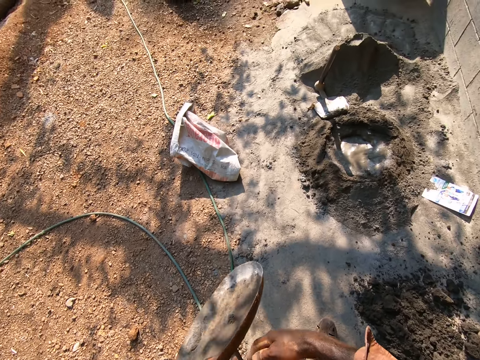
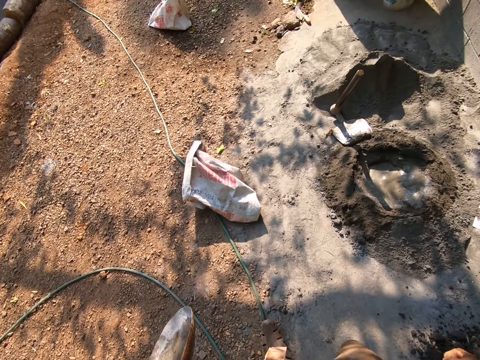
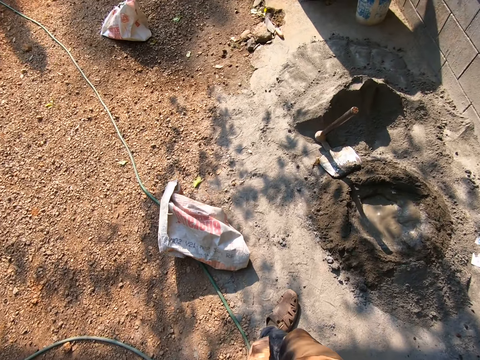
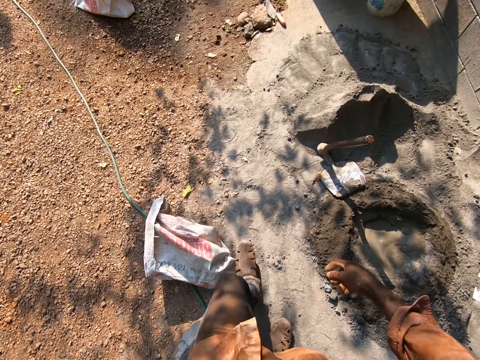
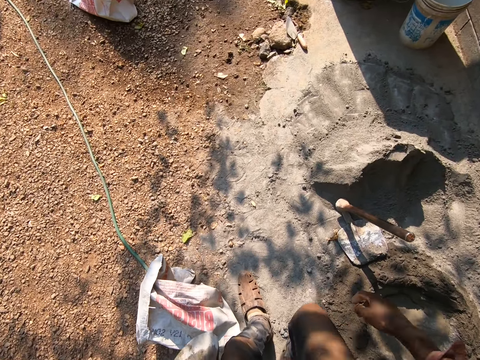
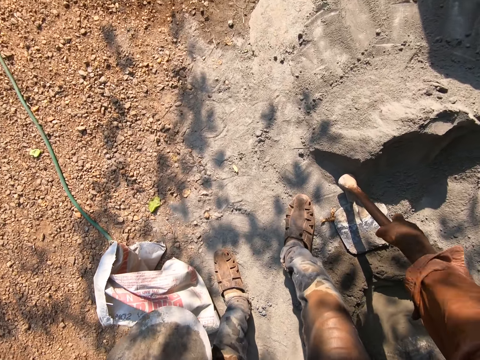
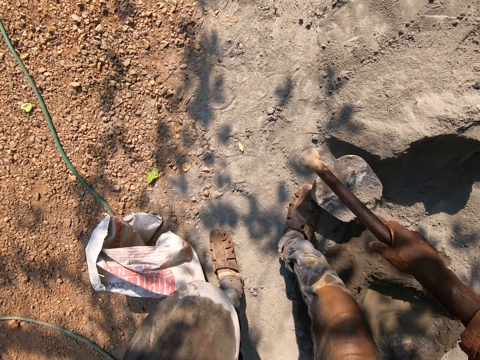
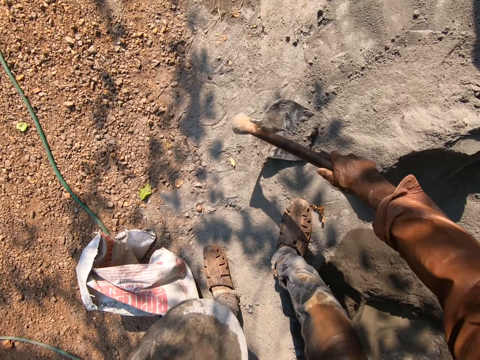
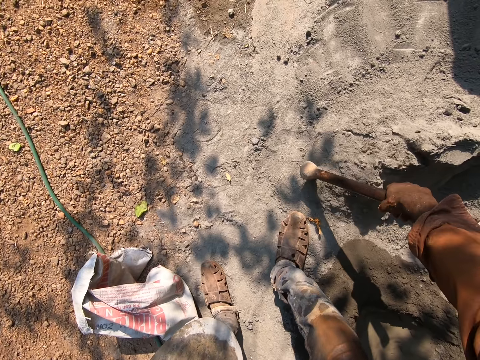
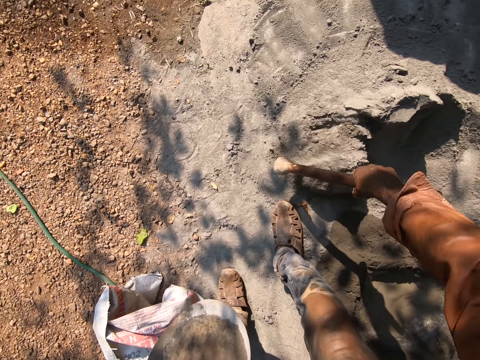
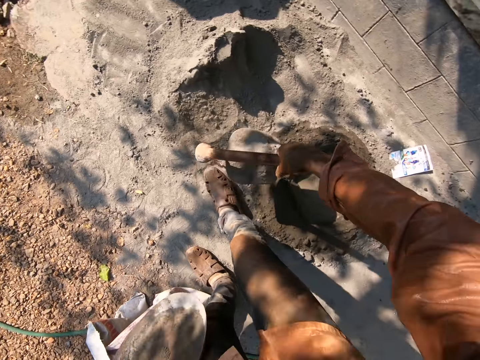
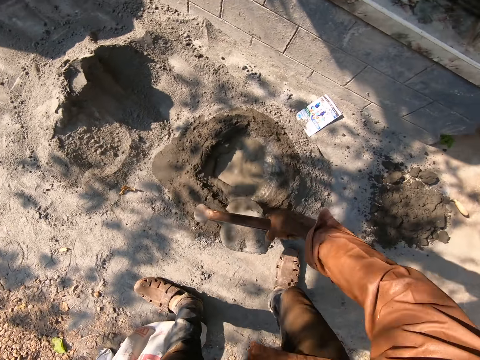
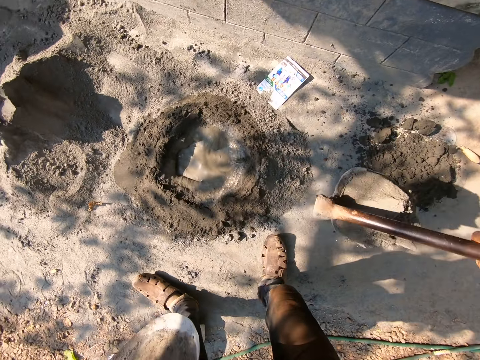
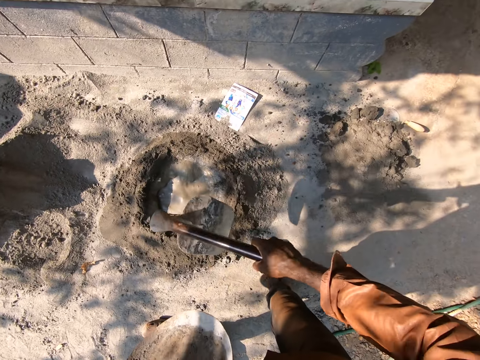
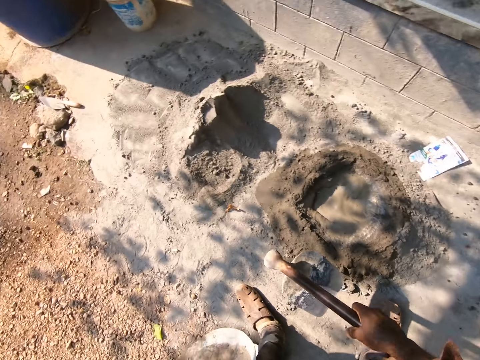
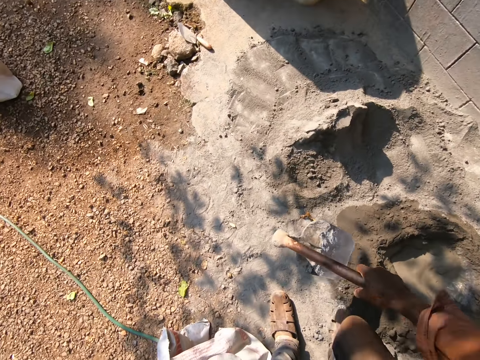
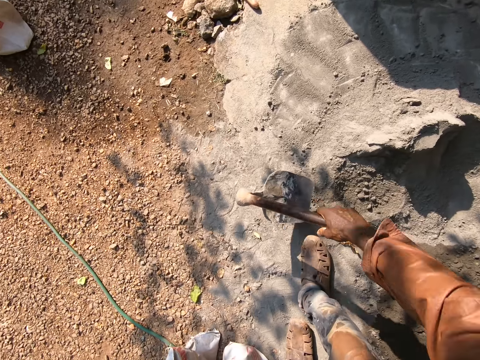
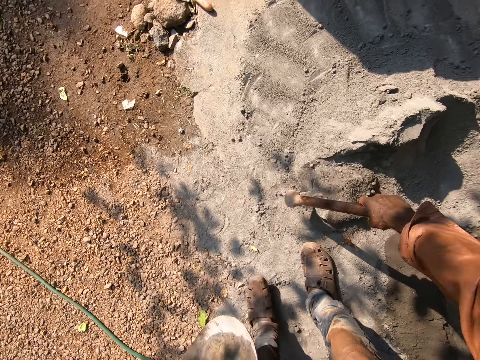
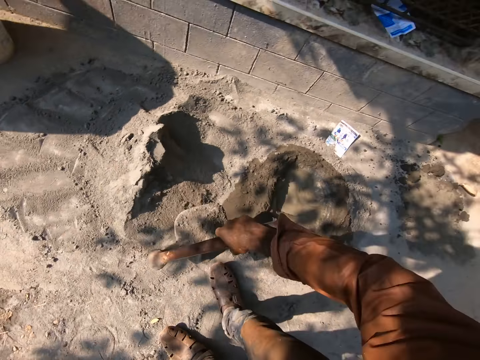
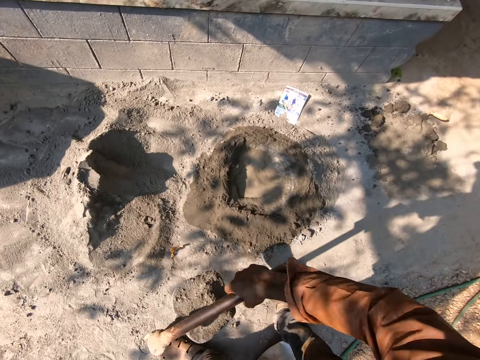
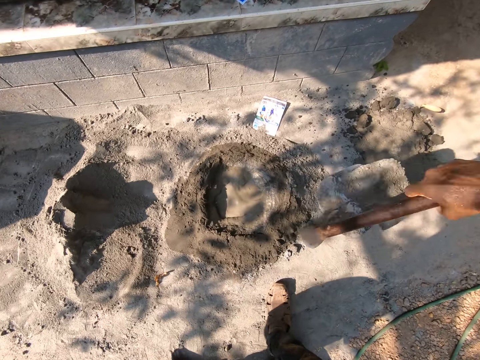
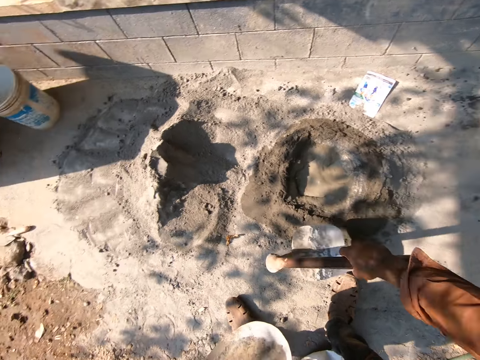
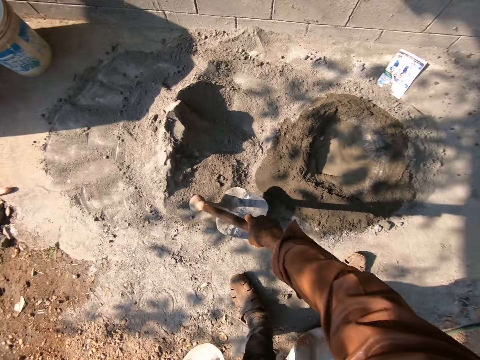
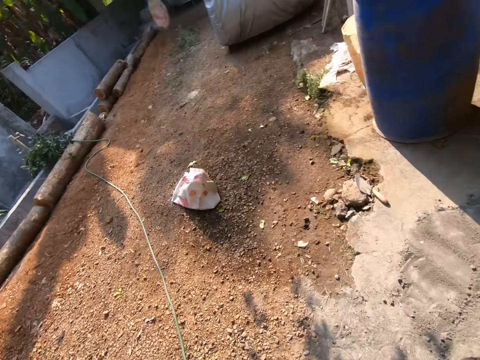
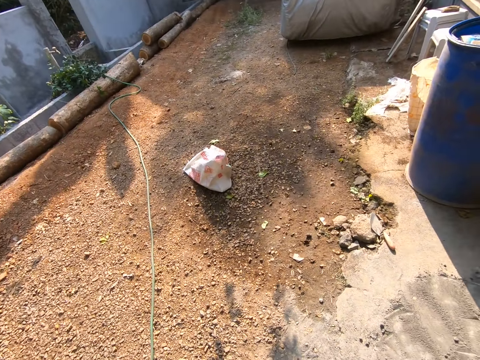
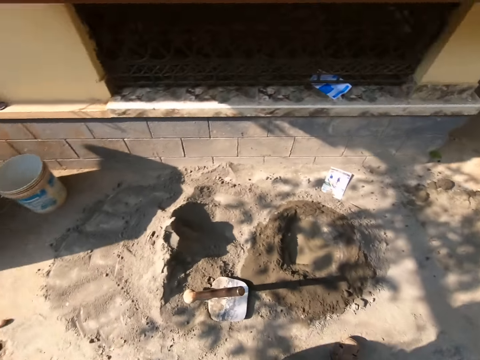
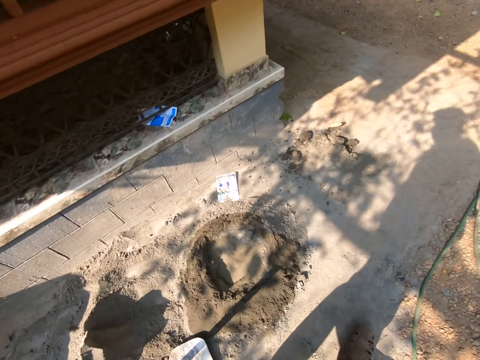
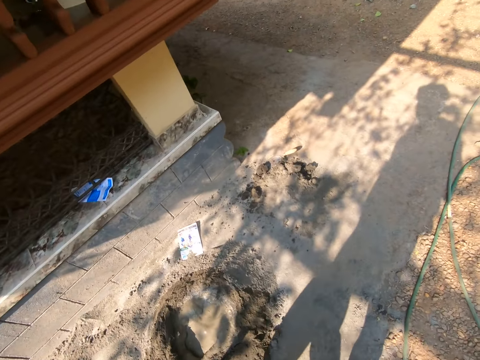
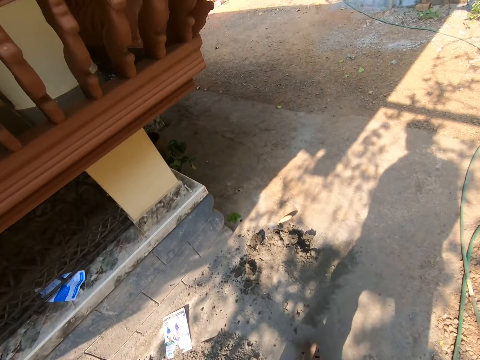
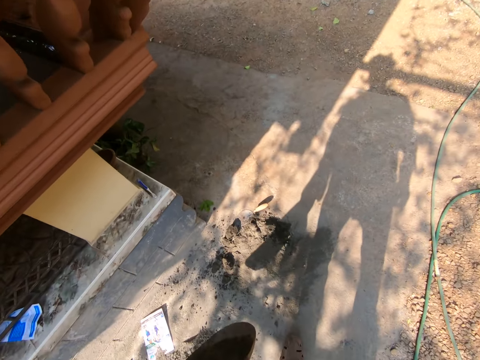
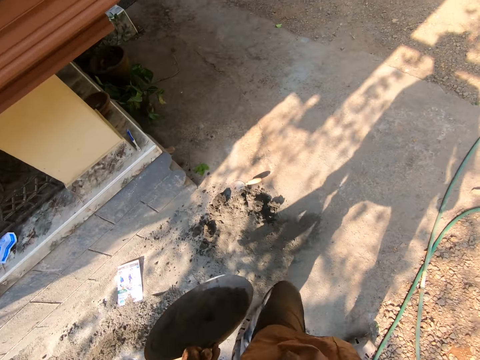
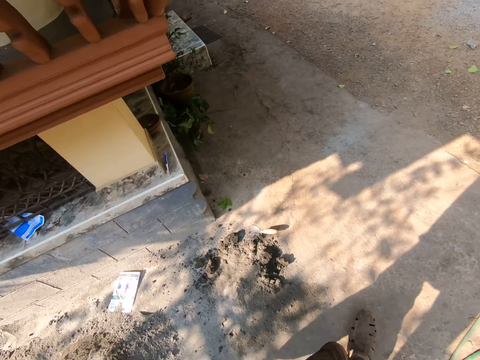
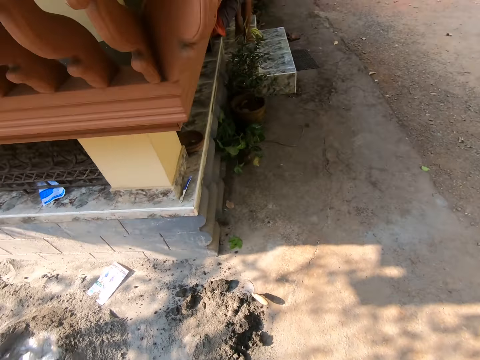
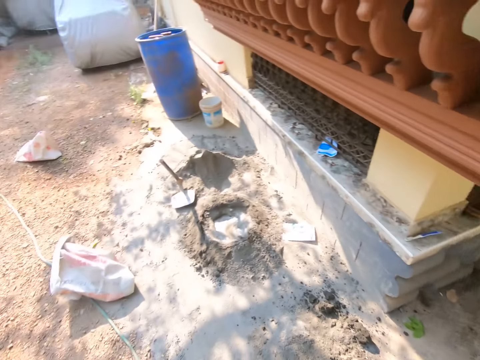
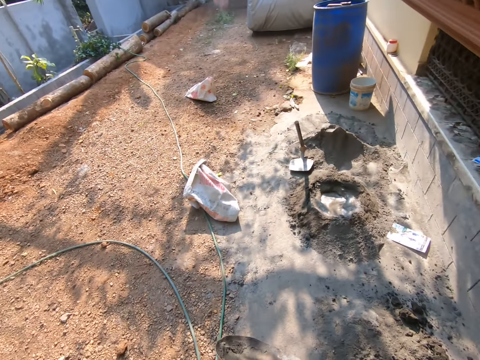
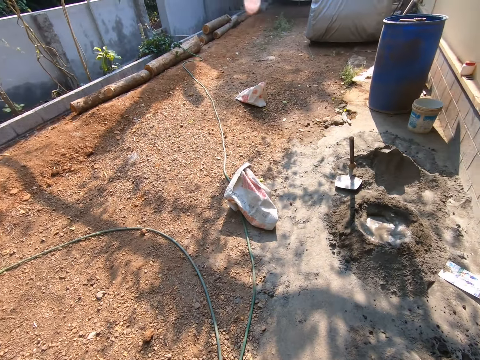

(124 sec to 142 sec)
The camera wearer transfers the trowel to the left hand. They walk around the site. They pick up the hoe. They pick cement with the hoe and pour the cement on the ground. They pick the cement with the hoe and pour the cement on the ground. They look around. They drop the hoe on the ground. They walk around the site.

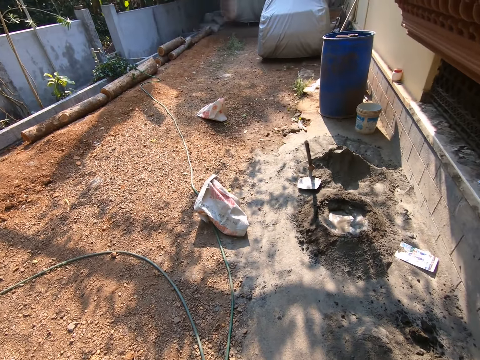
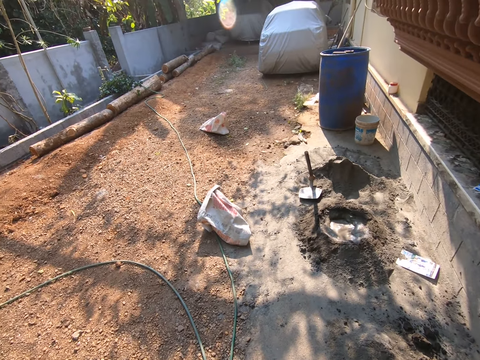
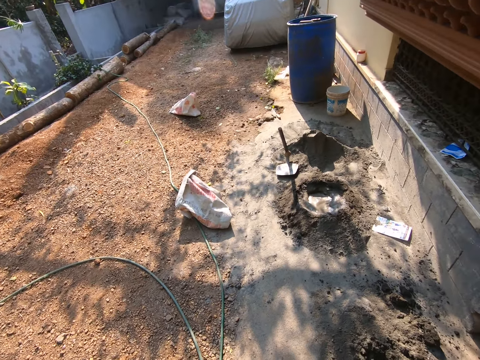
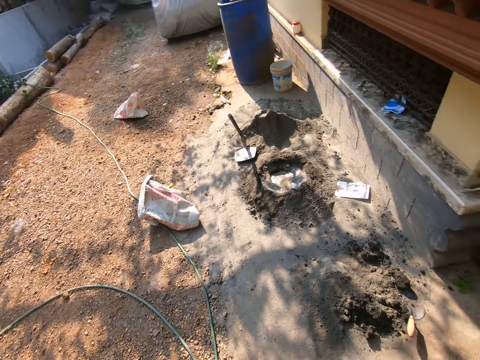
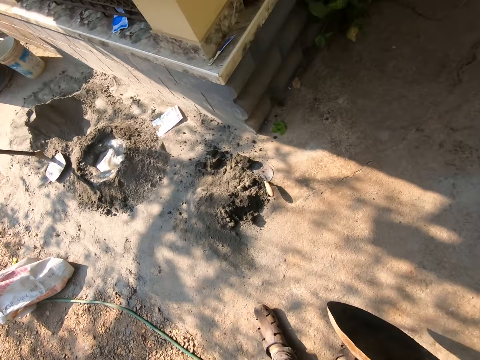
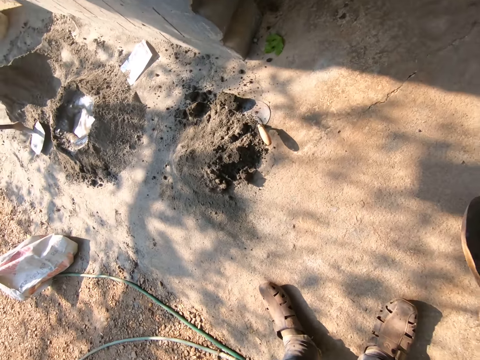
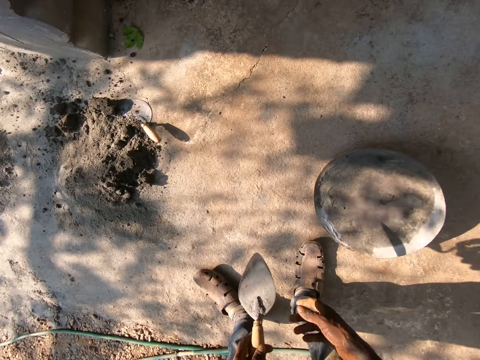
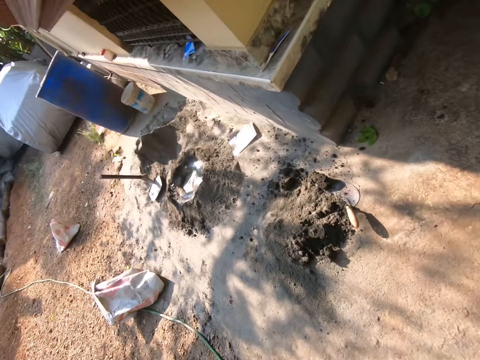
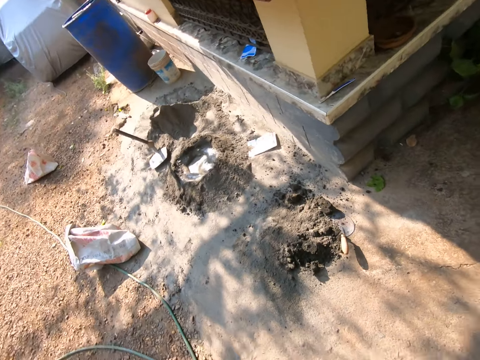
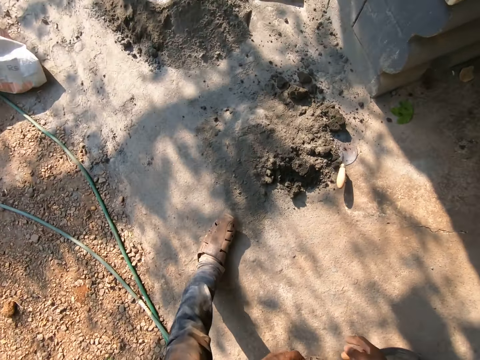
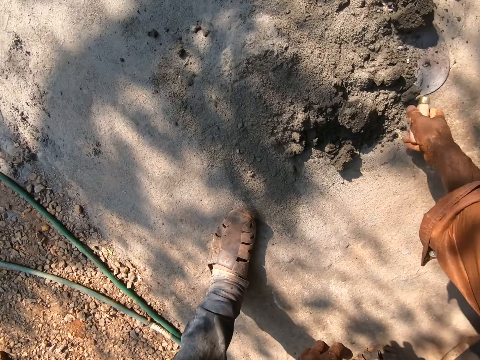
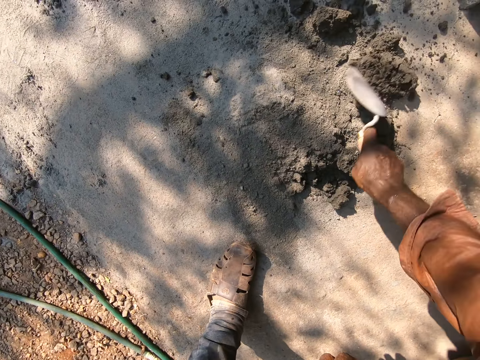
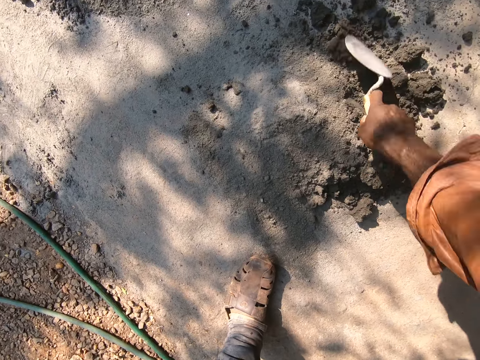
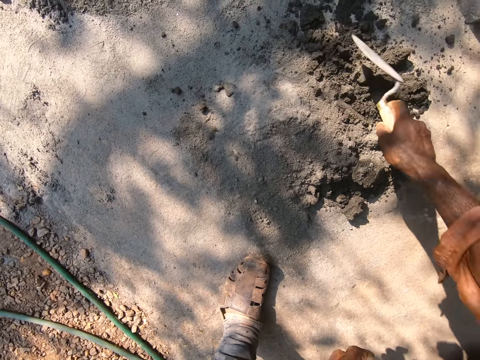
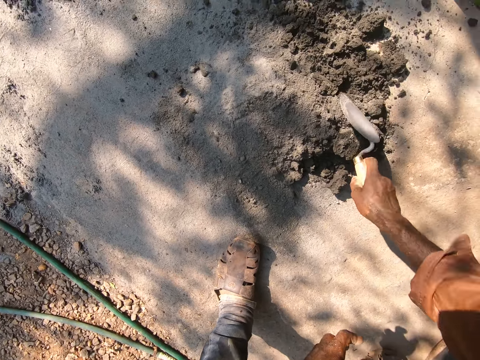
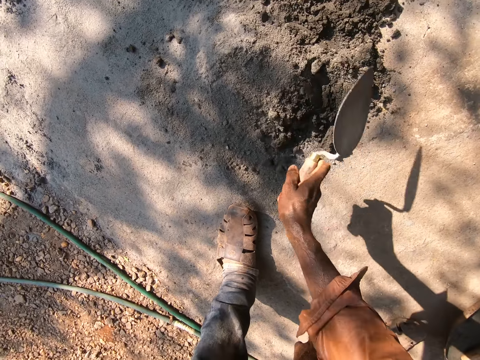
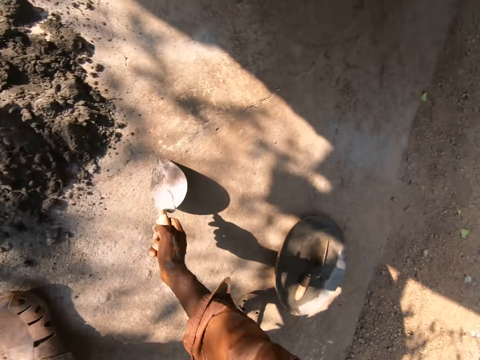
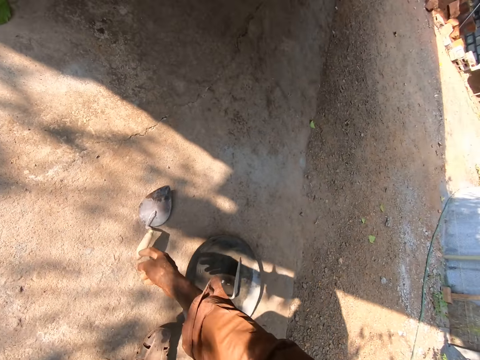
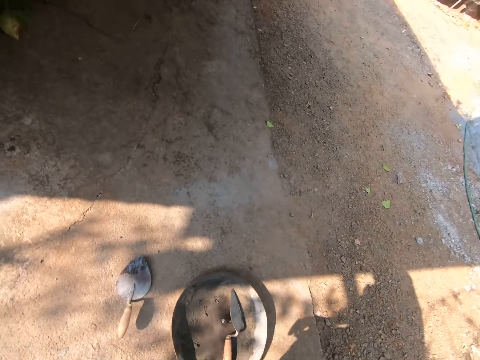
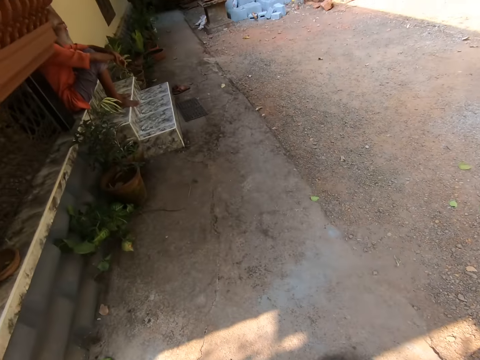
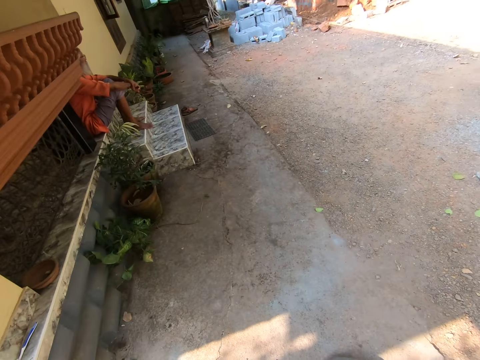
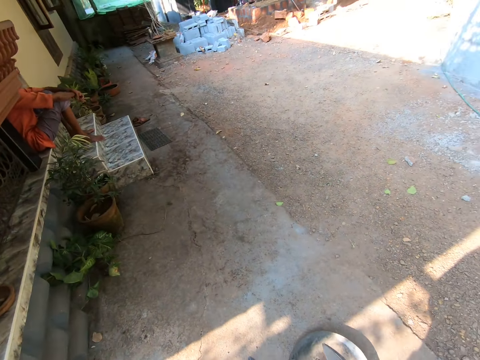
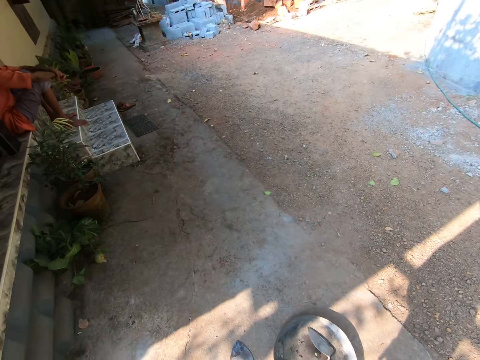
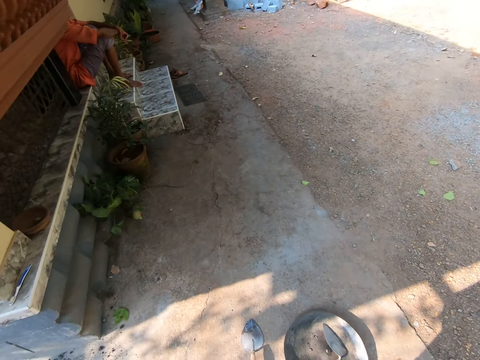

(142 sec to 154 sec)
The camera wearer puts the head pan on the ground. They transfer the trowel to the right hand. They pick the trowel from the ground. They hit the cement with the trowel. They break the sand clods with the trowel. They put the trowel on the ground. They look around.
